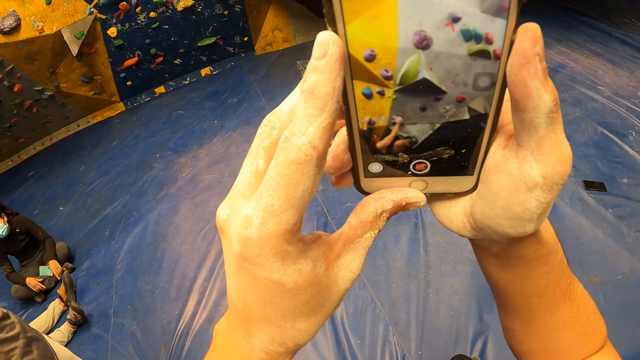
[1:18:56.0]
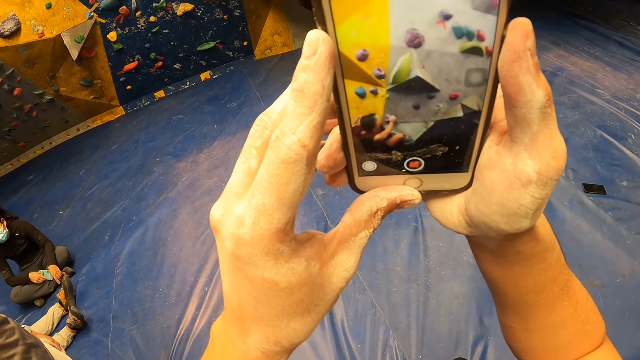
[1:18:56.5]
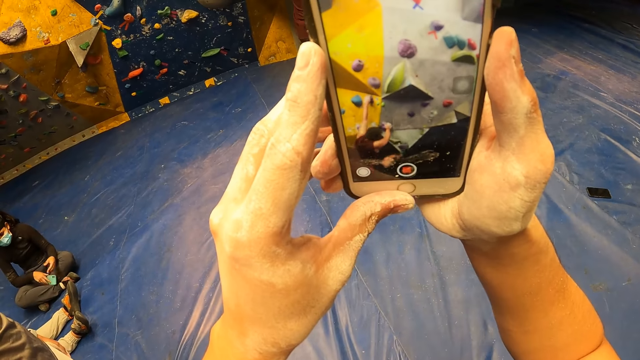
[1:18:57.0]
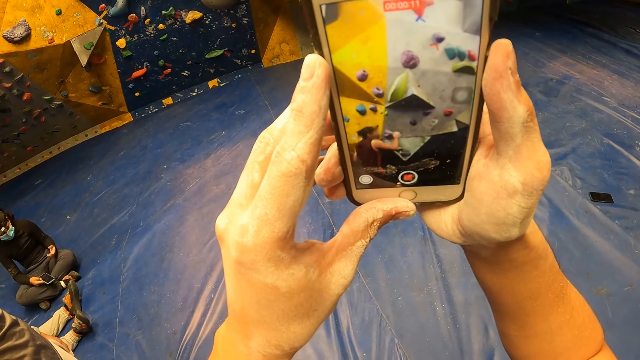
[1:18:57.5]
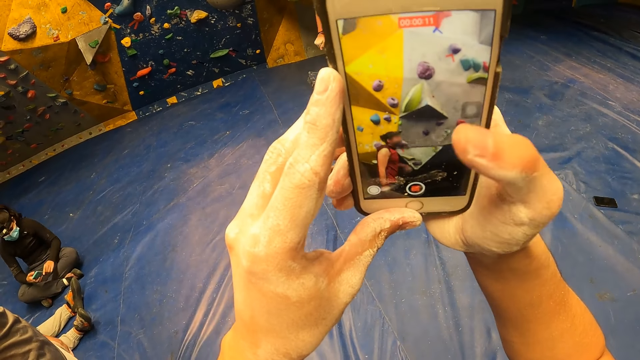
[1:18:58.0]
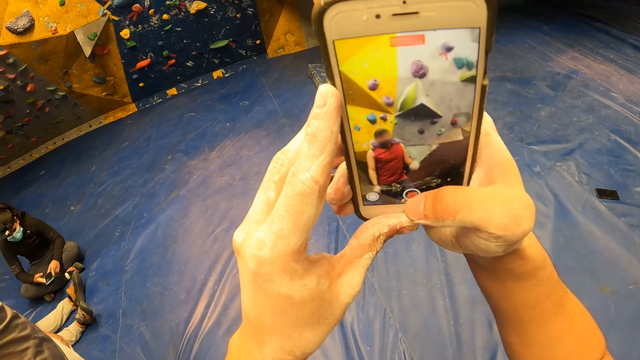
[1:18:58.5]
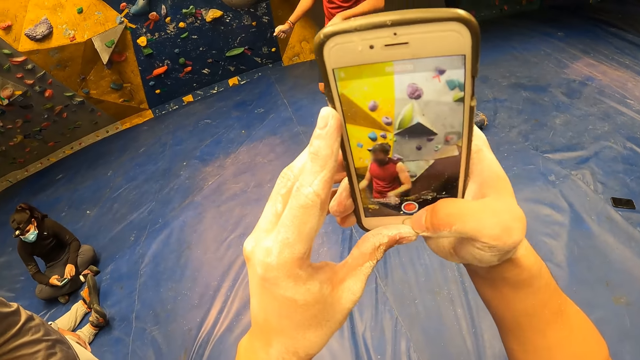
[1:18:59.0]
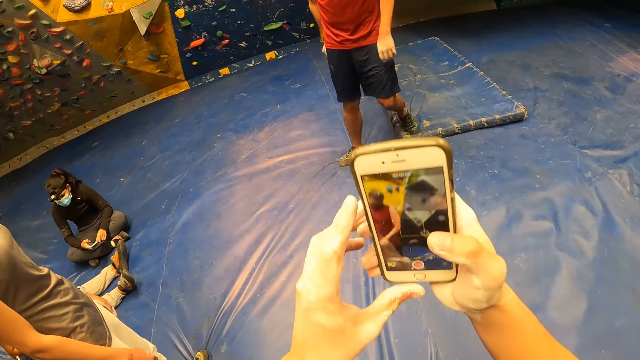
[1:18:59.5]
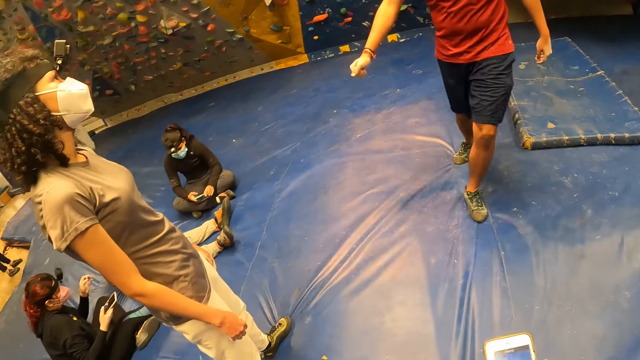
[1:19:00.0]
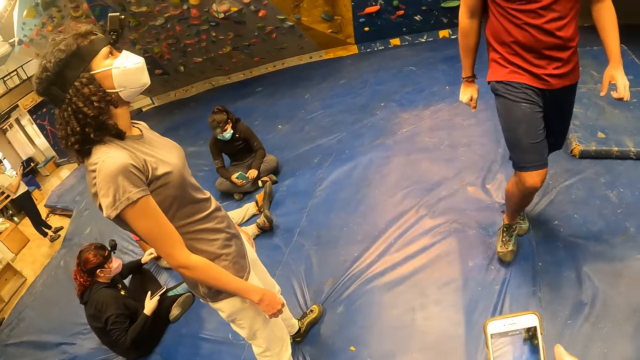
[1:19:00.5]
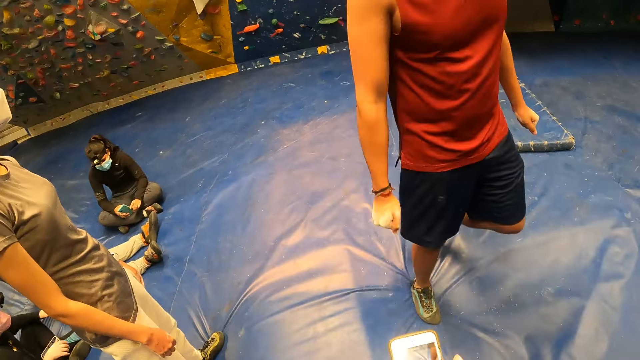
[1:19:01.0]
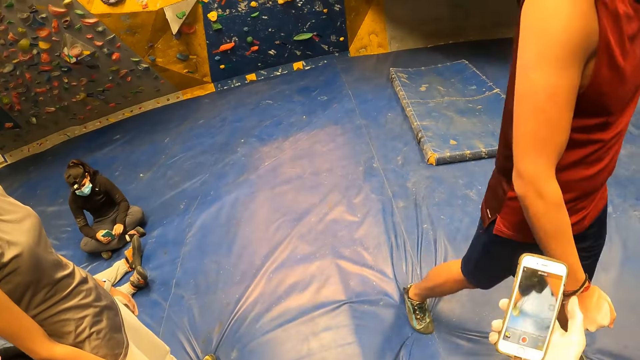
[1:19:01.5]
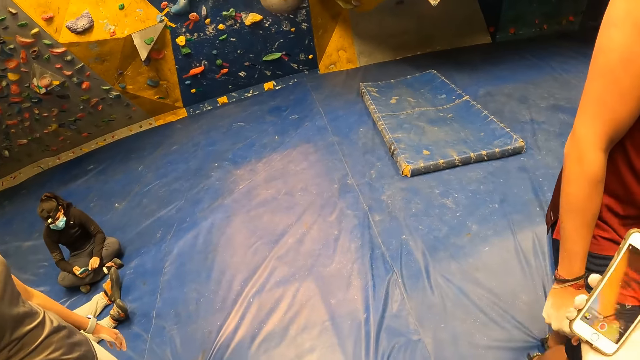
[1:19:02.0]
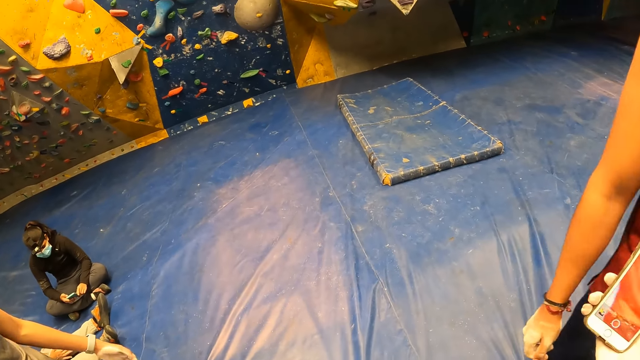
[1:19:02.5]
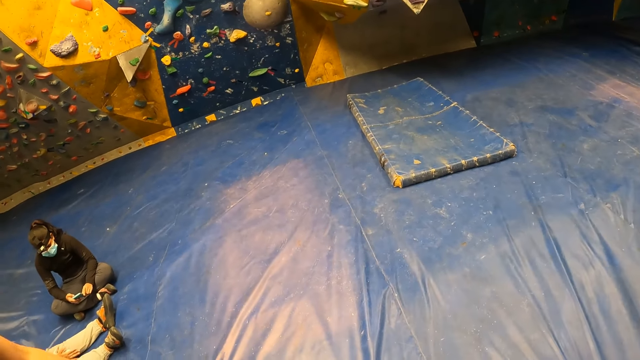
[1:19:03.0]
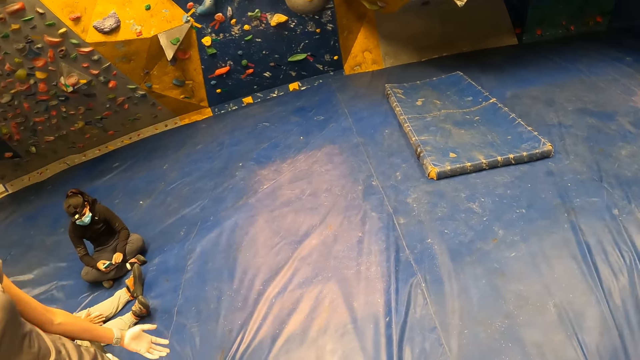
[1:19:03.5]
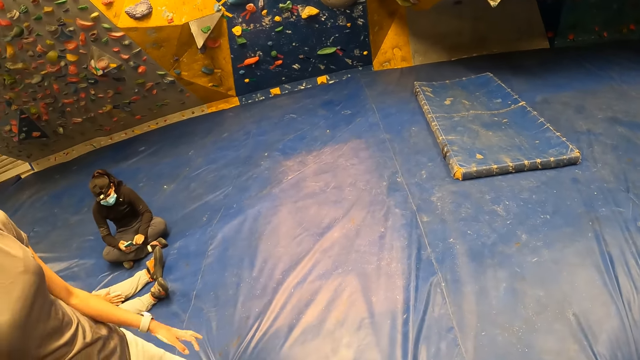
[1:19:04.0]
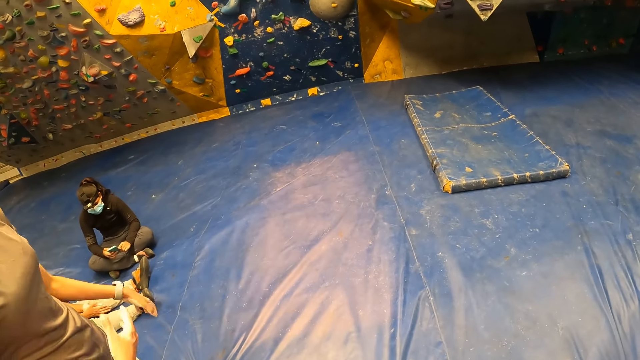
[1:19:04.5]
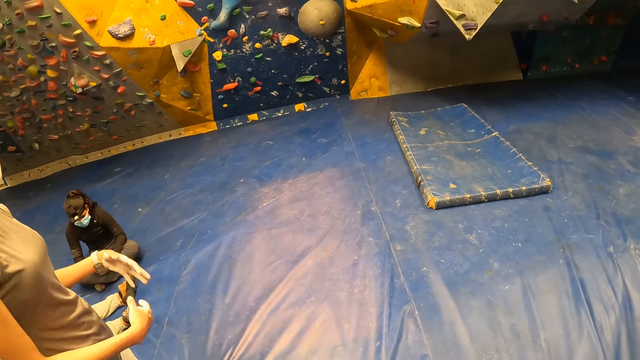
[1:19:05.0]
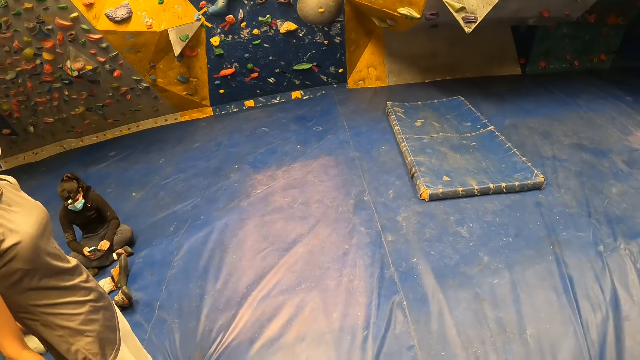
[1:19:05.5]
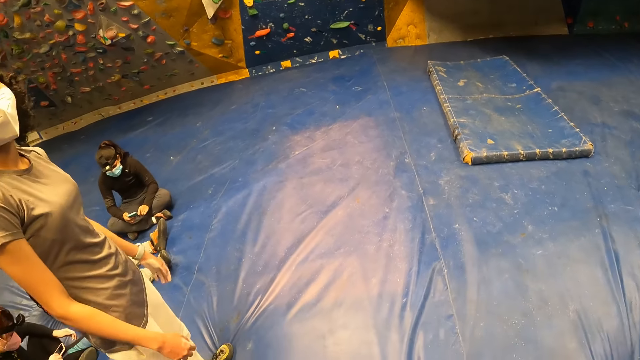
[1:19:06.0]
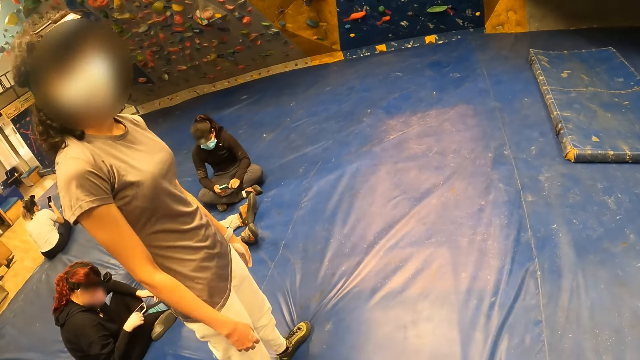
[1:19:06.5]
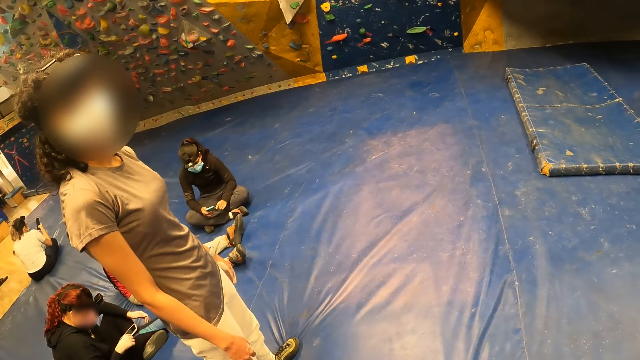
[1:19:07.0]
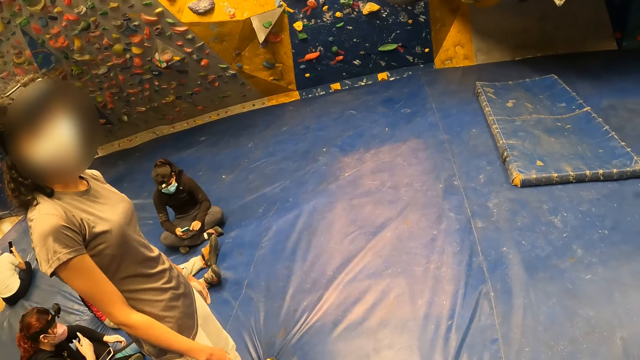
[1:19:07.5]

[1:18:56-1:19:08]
The camera wearer uses the phone. He holds the phone with his right hand. He interacts with the girl. He looks around.

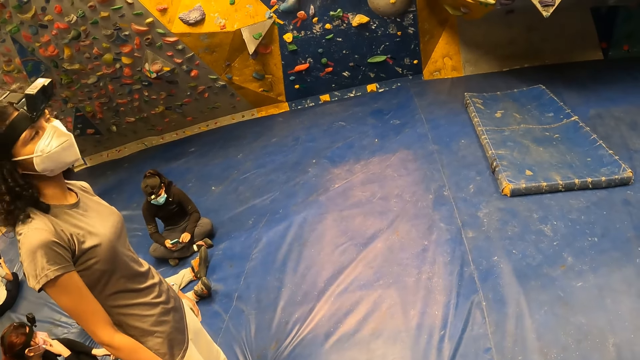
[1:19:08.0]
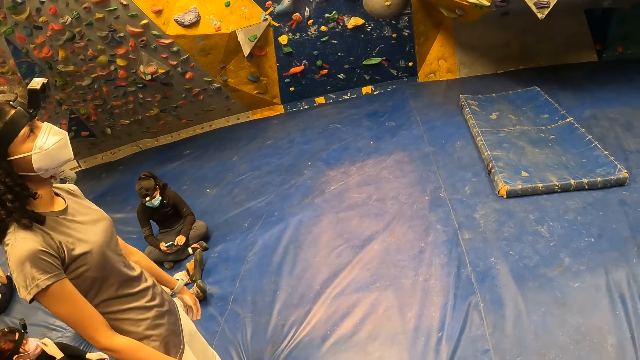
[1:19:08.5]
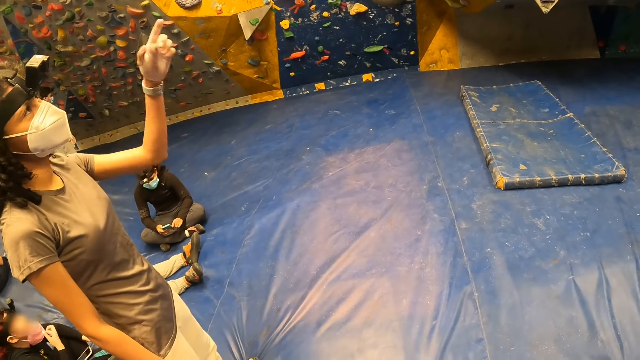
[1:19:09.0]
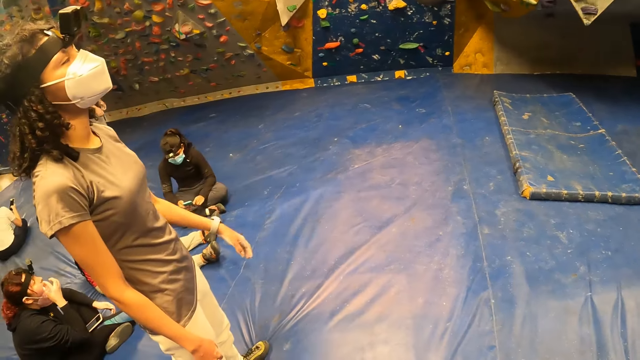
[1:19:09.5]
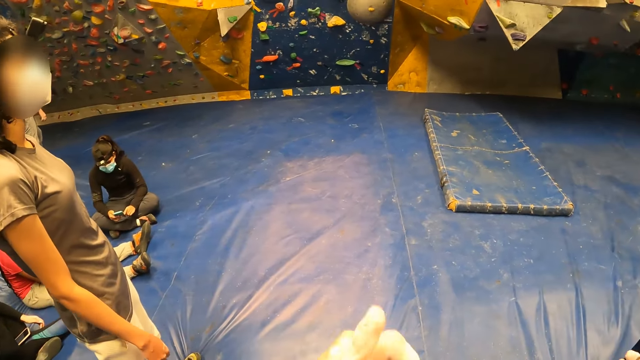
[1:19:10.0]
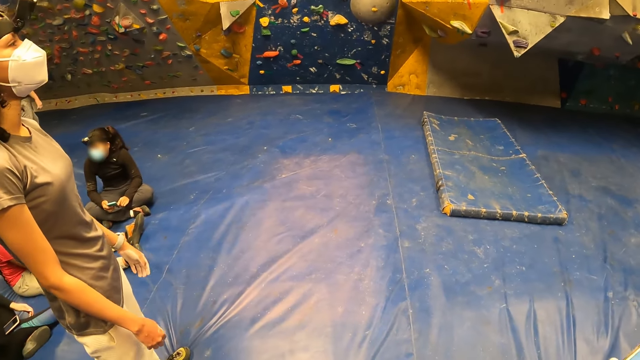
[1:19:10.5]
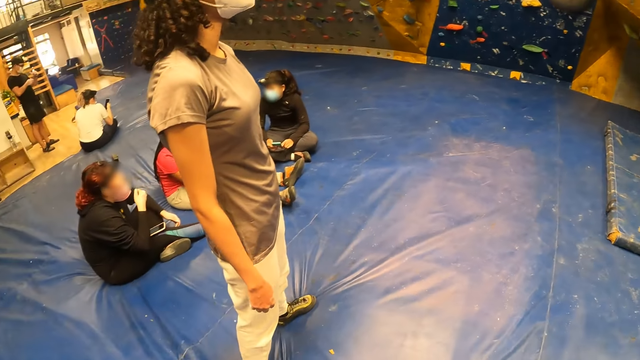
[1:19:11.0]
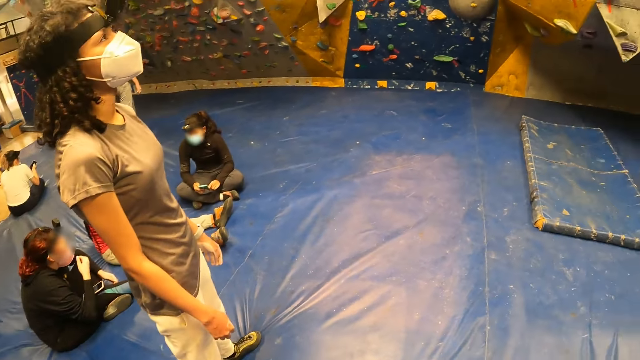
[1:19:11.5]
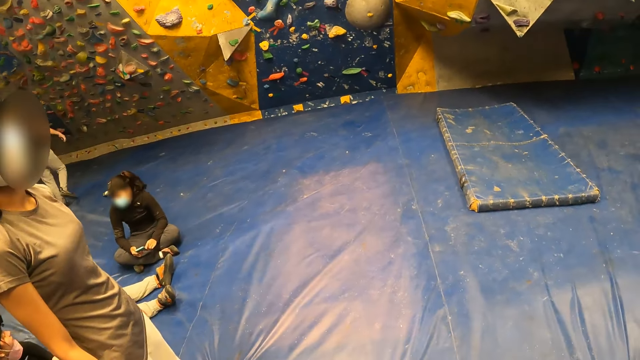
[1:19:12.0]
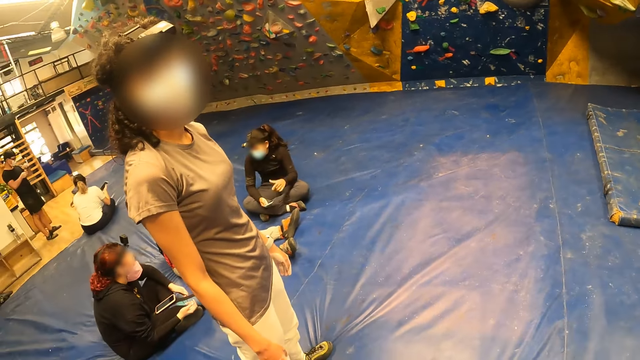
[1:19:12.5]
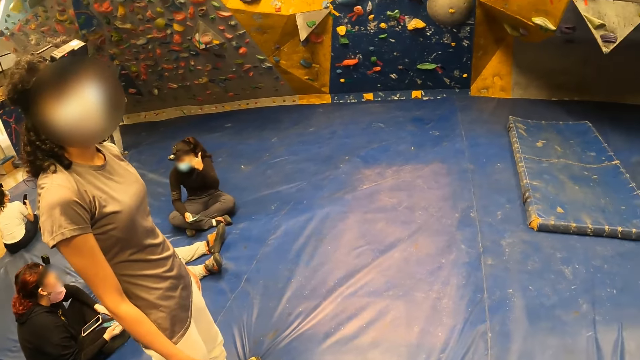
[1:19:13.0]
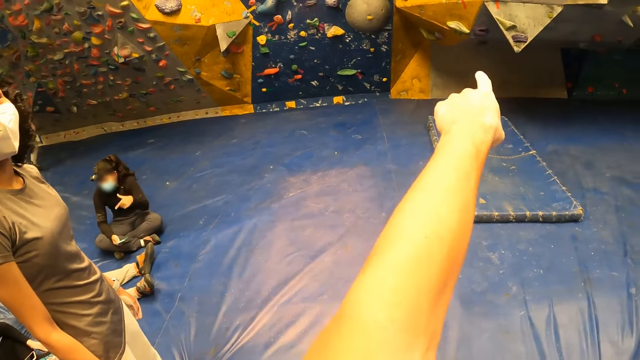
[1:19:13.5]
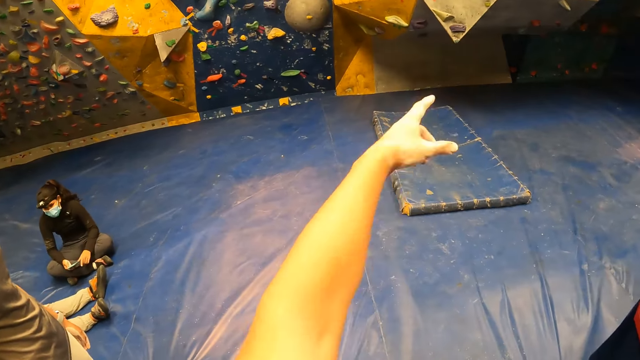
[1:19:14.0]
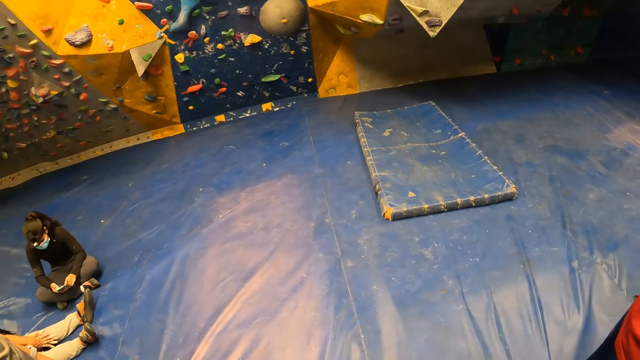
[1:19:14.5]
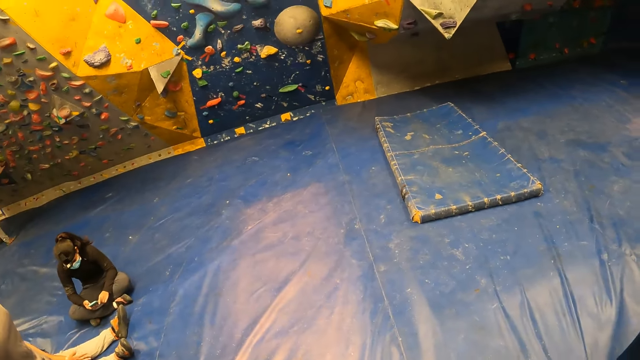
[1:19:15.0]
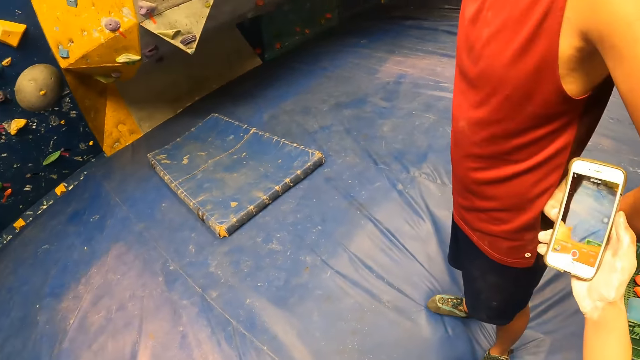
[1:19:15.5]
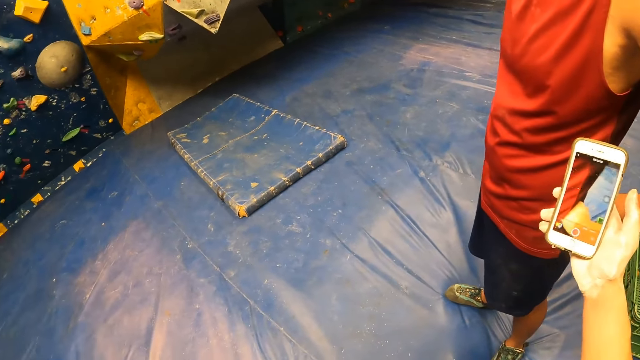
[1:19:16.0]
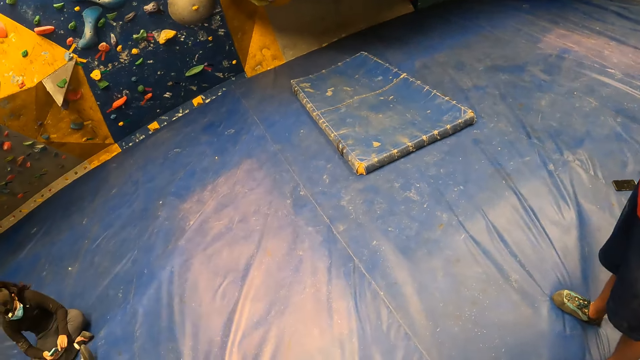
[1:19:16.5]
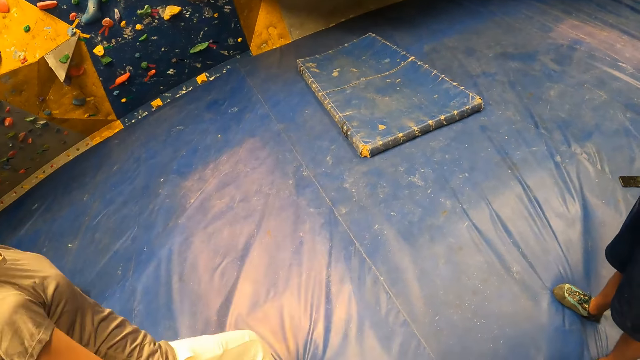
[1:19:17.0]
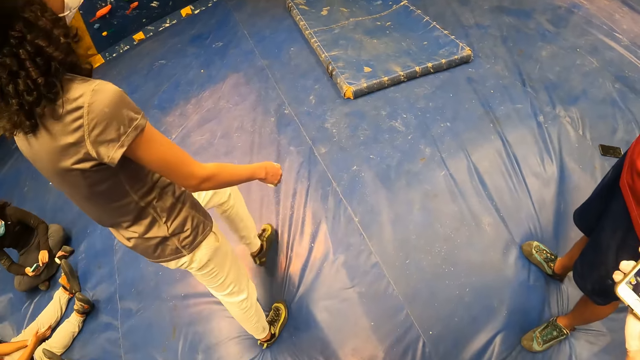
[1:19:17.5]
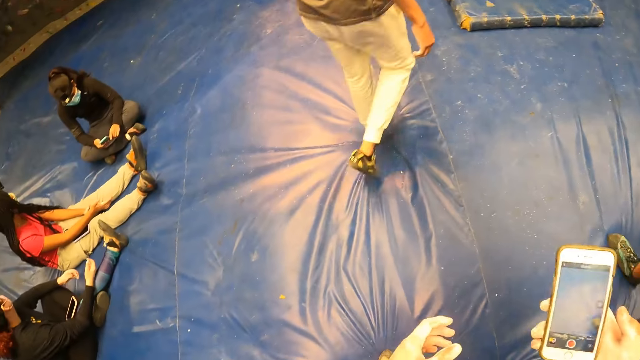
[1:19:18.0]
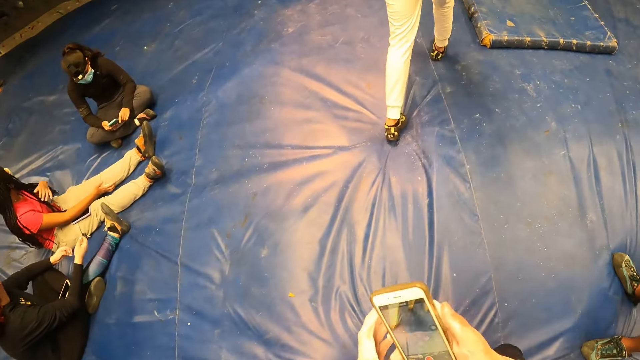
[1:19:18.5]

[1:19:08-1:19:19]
The camera wearer gestures to a woman. He operates the phone with his right hand.
